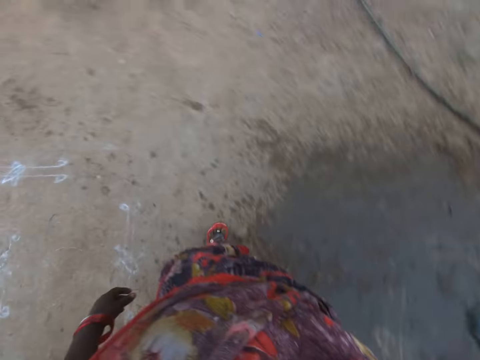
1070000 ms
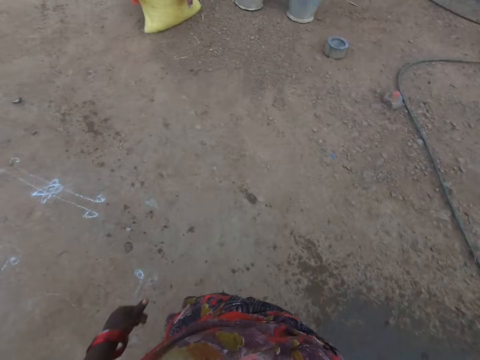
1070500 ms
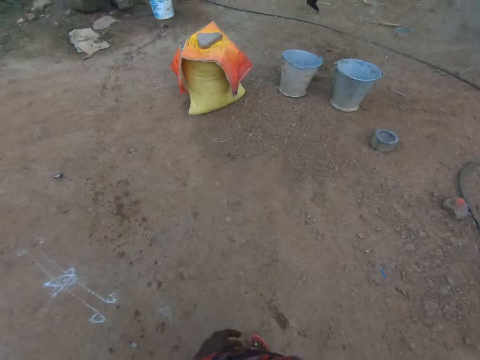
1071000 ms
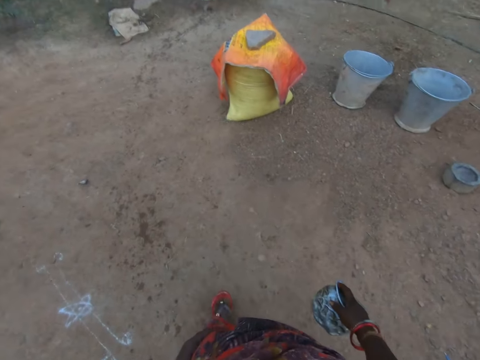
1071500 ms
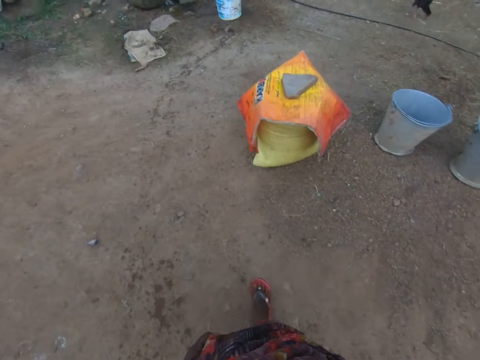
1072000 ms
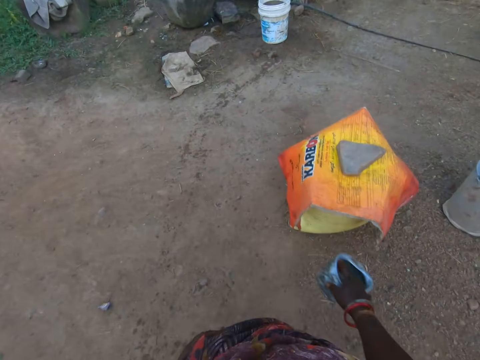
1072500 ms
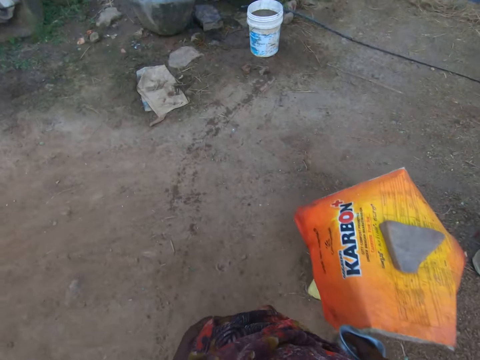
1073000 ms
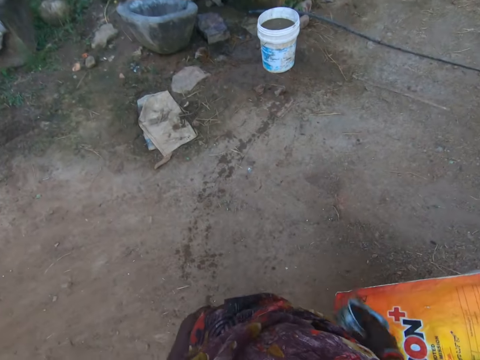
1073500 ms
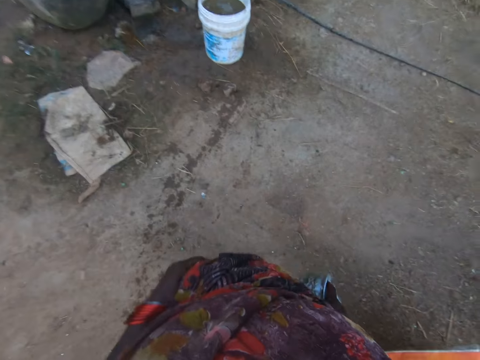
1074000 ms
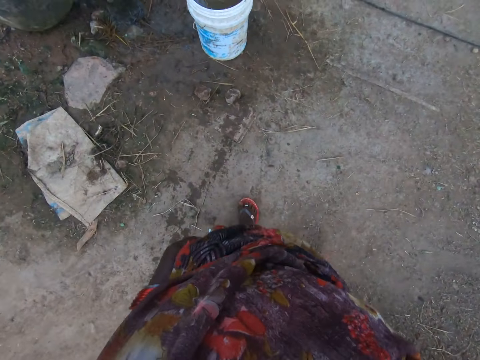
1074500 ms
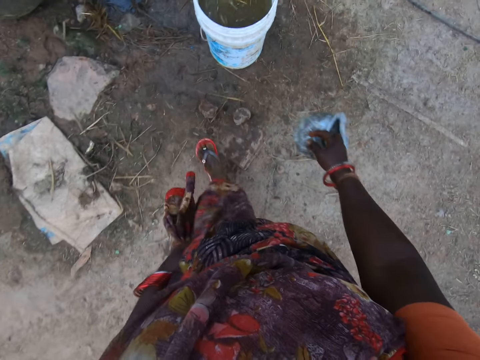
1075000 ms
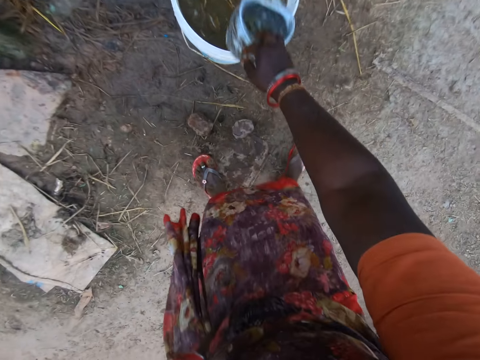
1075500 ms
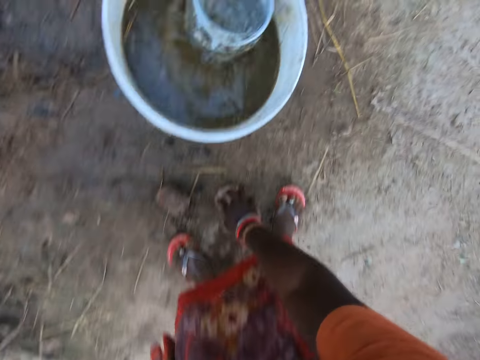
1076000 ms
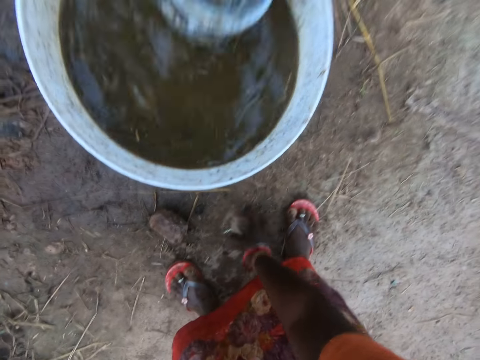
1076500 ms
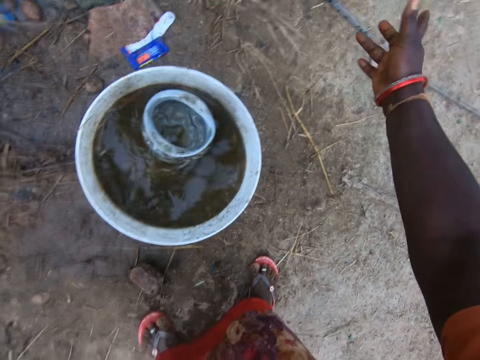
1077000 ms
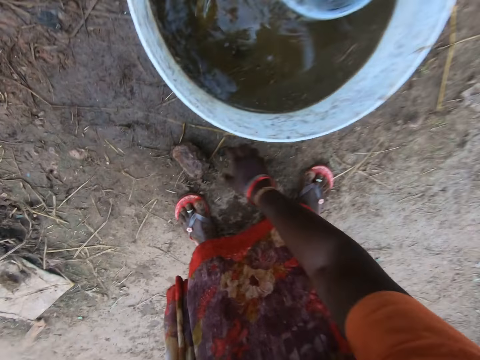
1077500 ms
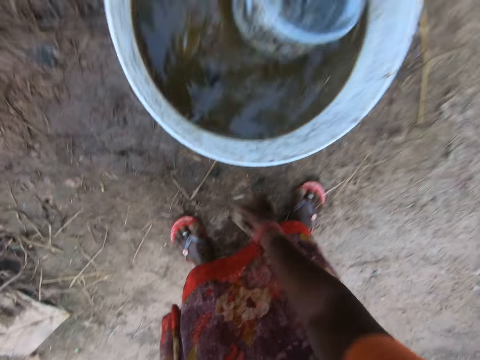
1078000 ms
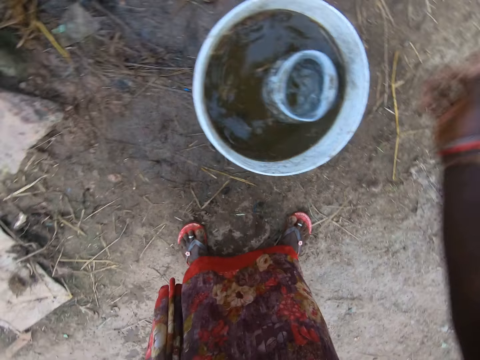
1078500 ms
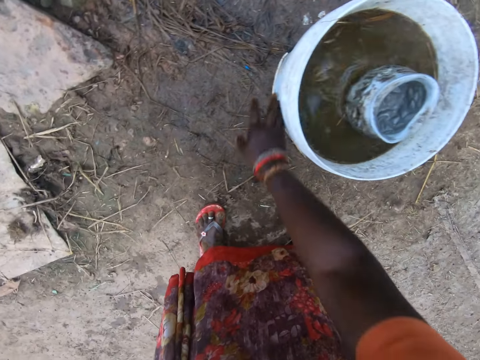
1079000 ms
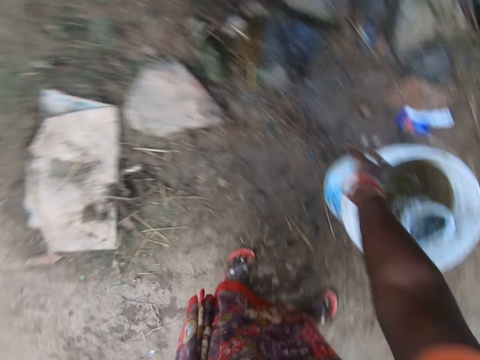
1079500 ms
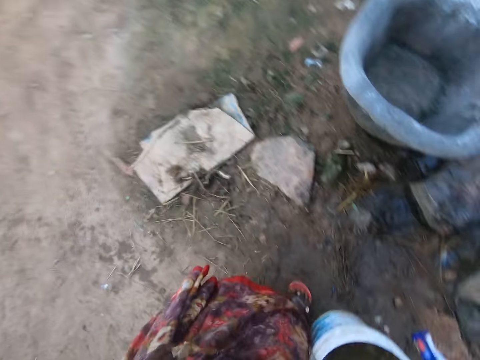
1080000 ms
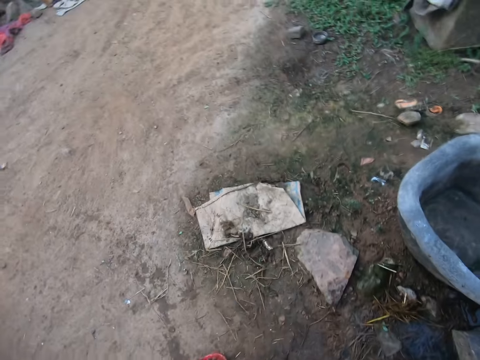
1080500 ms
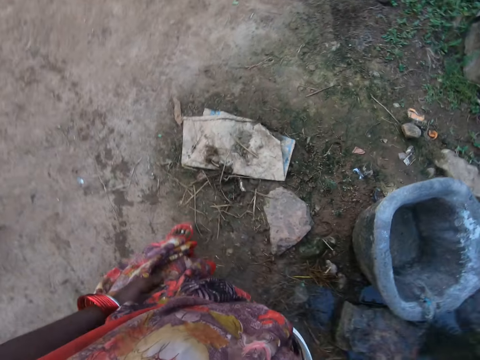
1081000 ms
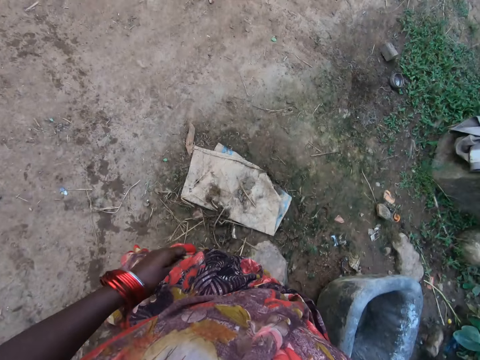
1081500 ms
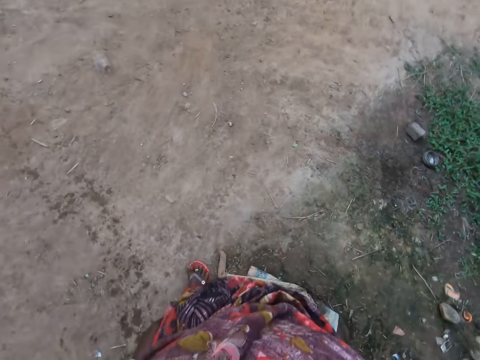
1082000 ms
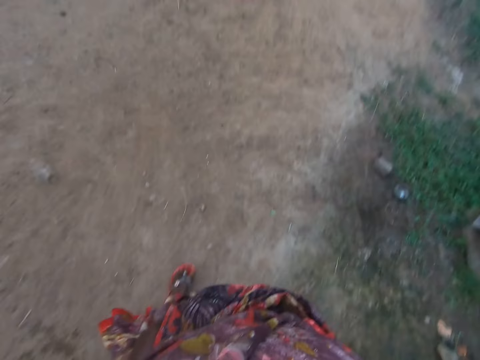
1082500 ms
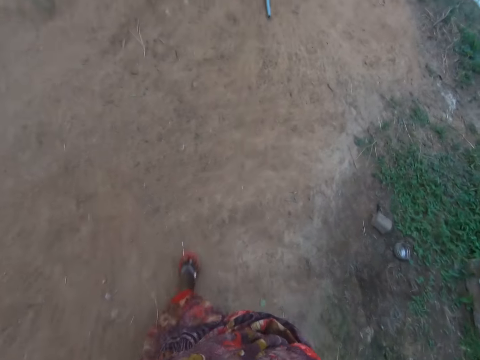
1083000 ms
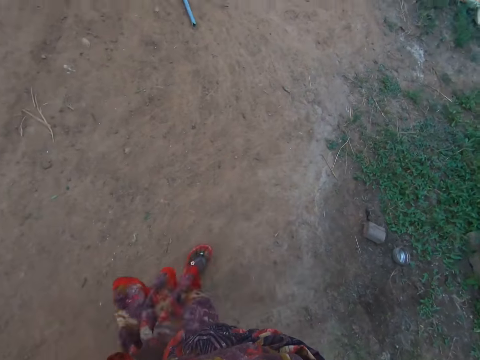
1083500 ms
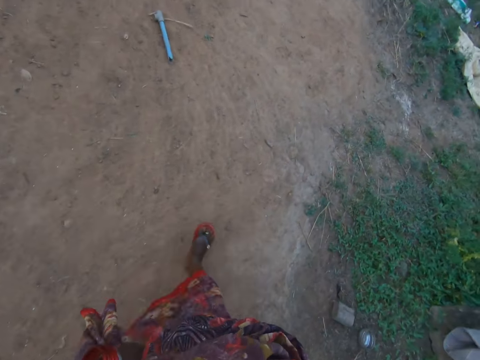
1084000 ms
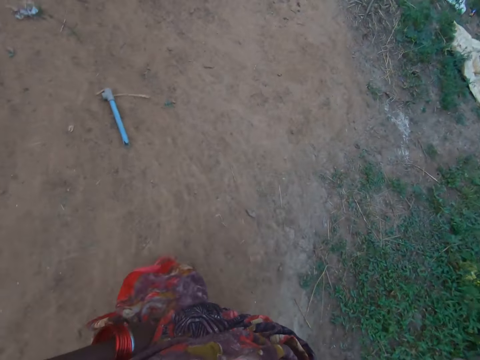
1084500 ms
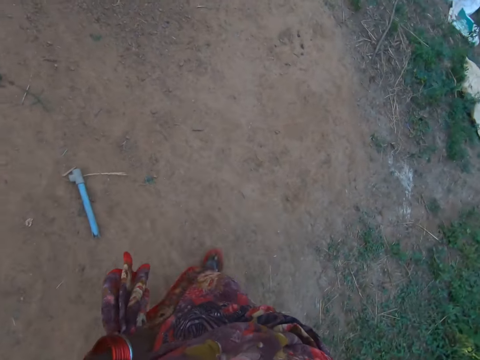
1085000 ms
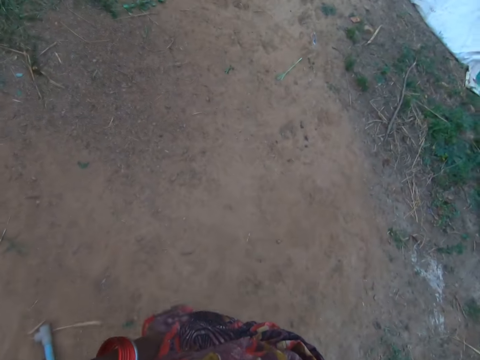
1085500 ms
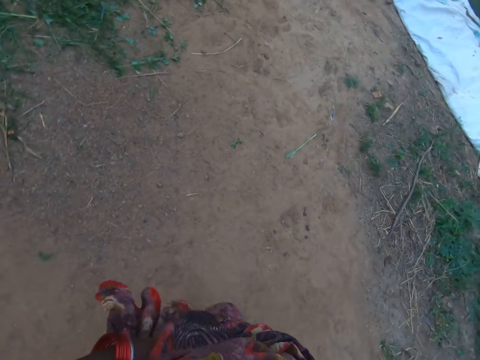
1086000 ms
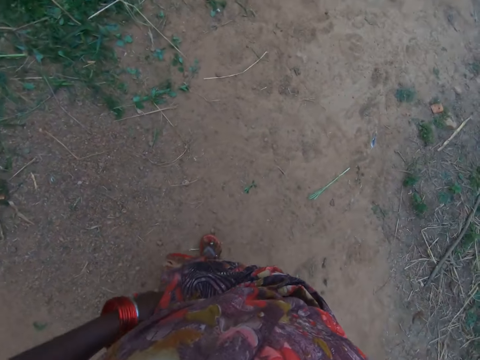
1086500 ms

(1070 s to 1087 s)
The camera wearer walks a bit. She drops the bowl in the bucket. She moves a stone on the floor with her right hand, picks up the stone and throws away the stone. She moves another stone on the floor with her right hand, picks up the stone and throws away the stone. She picks the bucket from the floor with her right hand. She carries the bucket away and walks in the compound.

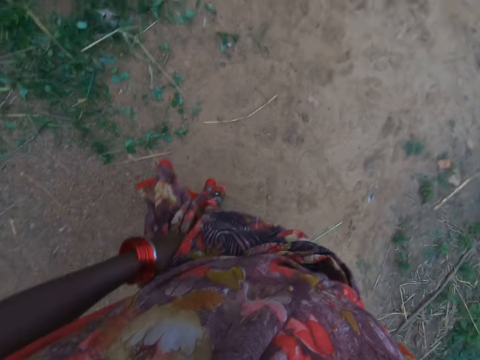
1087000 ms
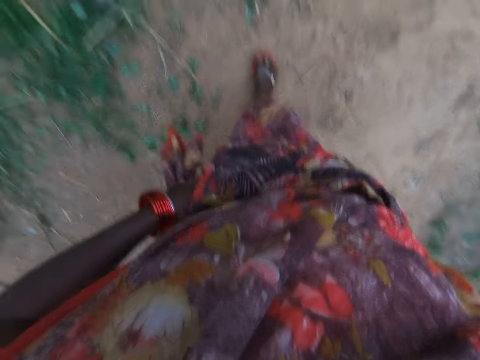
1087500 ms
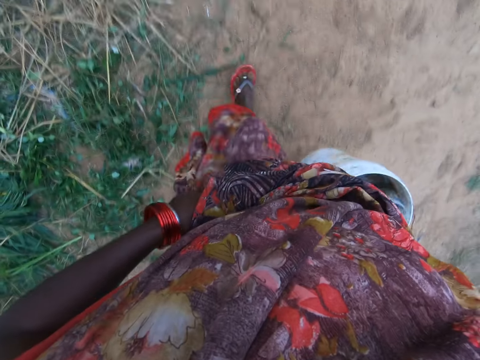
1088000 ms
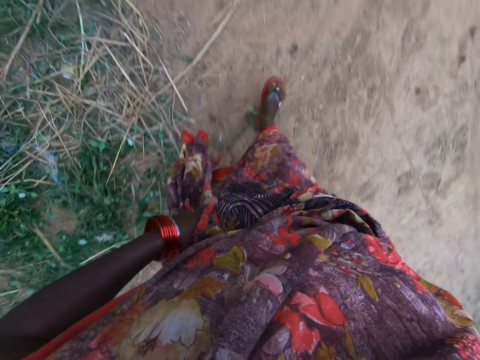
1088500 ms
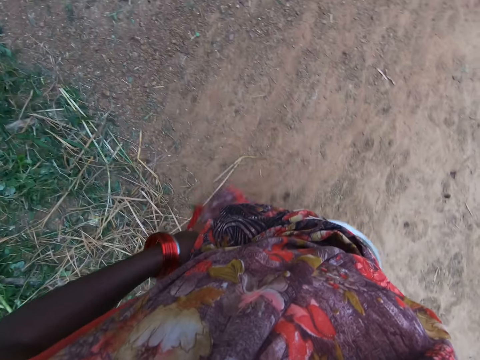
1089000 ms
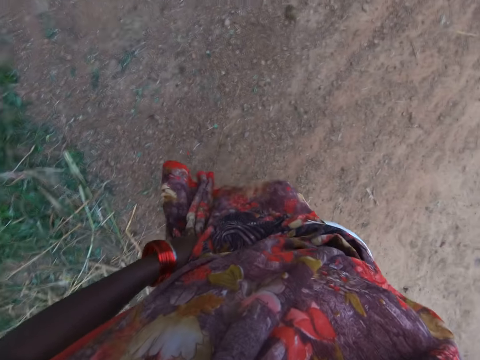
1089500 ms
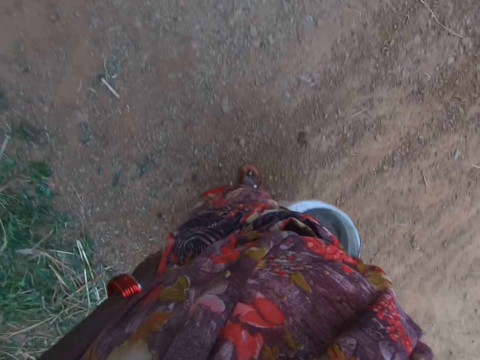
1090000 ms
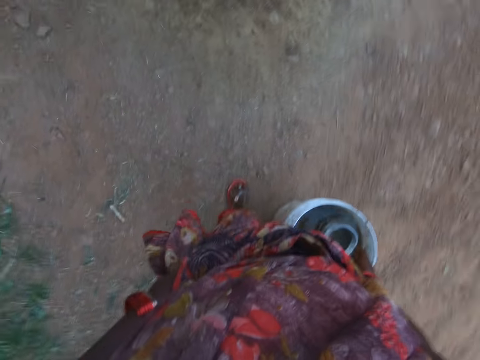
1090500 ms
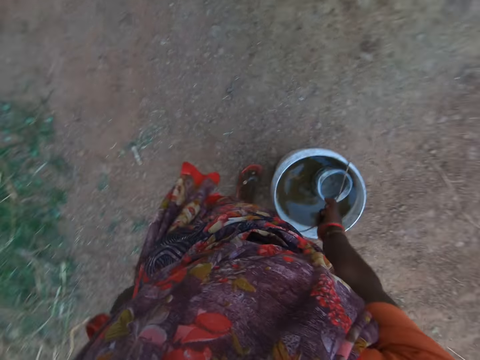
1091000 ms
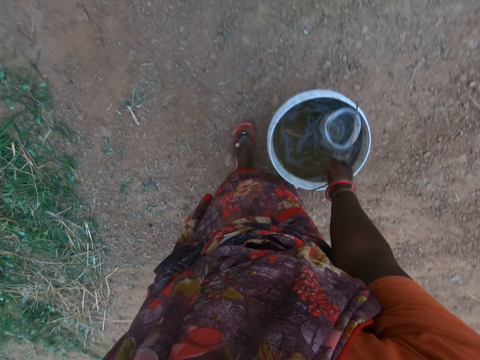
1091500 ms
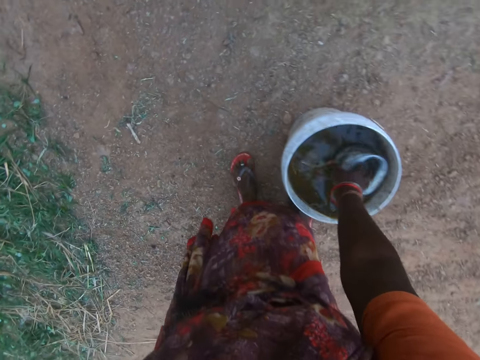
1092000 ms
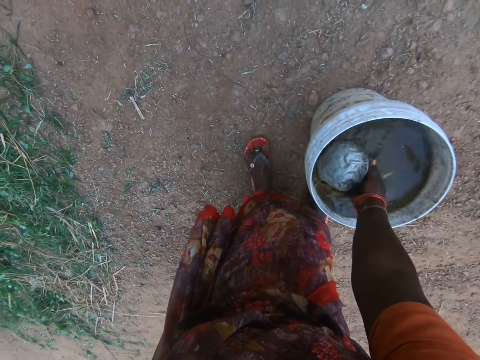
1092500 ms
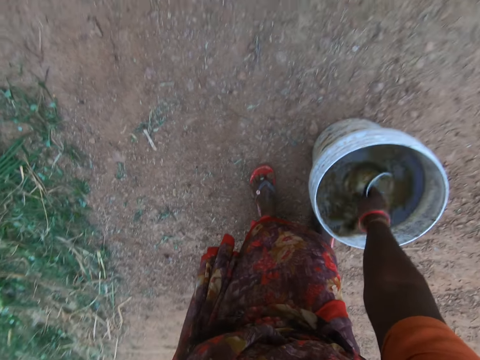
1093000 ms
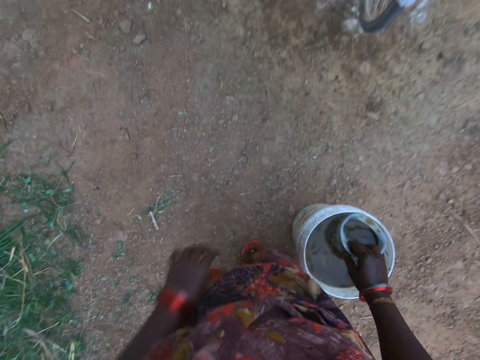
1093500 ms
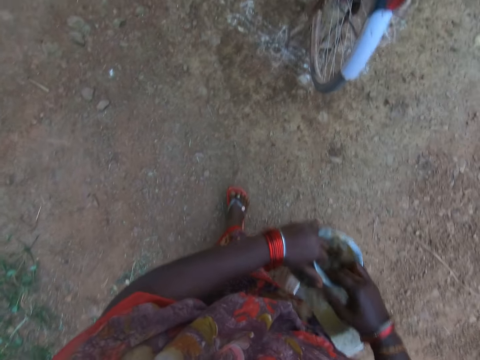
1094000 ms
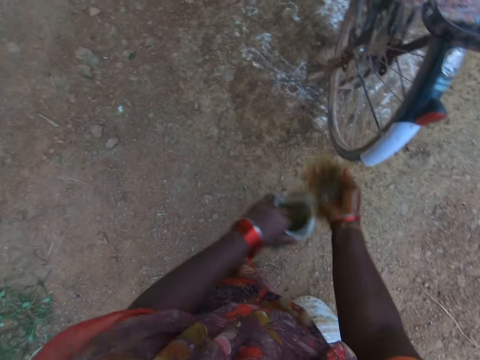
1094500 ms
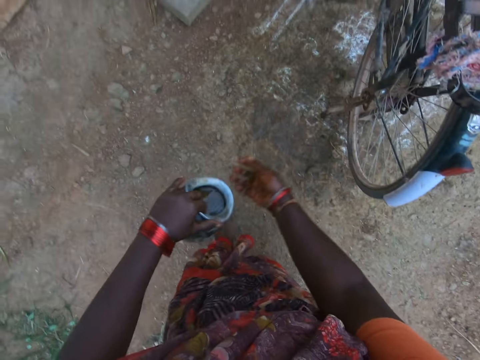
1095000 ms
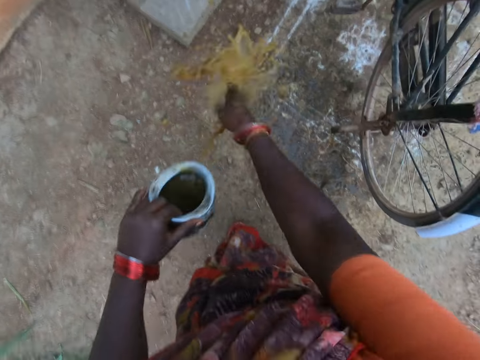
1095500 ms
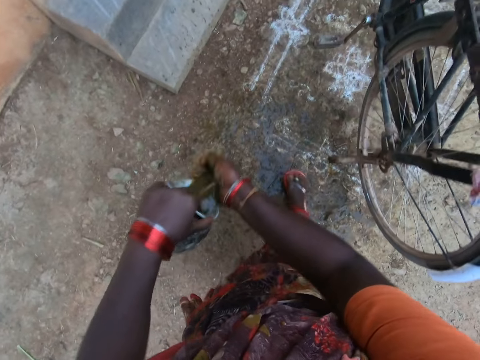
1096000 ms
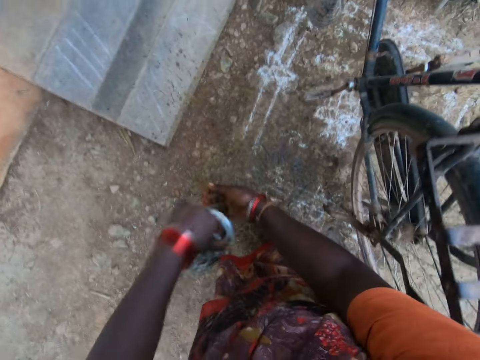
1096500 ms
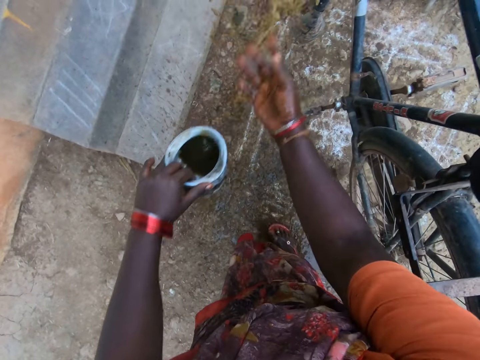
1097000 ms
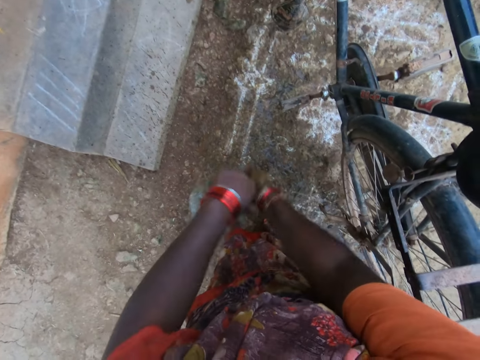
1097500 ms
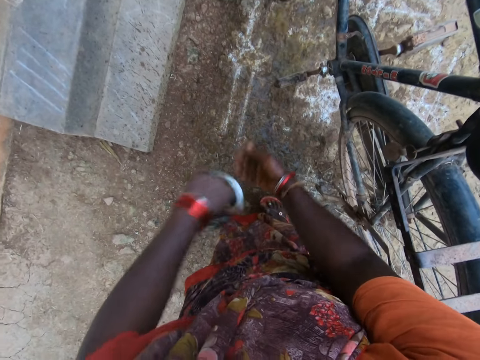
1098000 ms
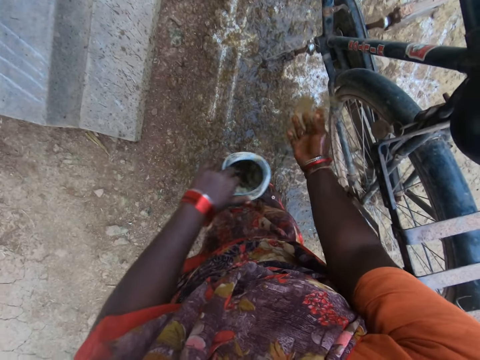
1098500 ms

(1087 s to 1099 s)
The camera wearer drops the bucket on the floor. She picks the bowl from the bucket. She scoops out some of the liquid in the bucket with the bowl. She passes the bowl to her left hand. She sprinkles the liquid on the floor.
